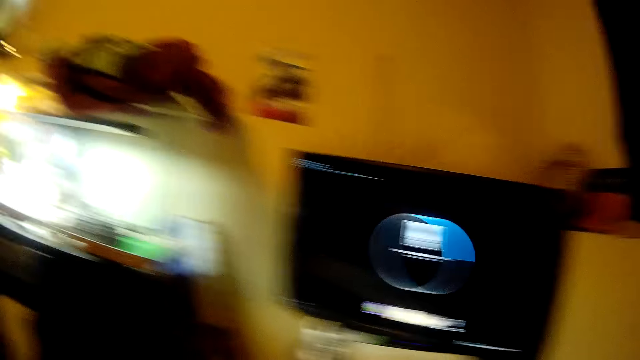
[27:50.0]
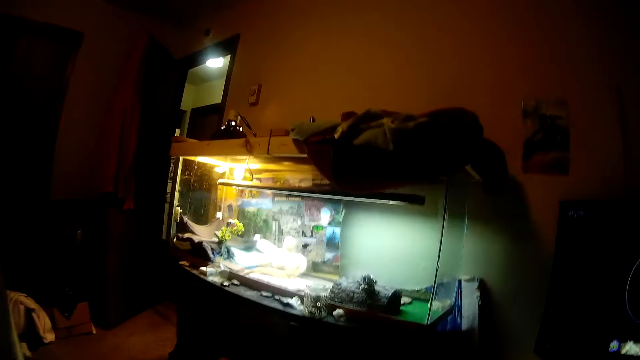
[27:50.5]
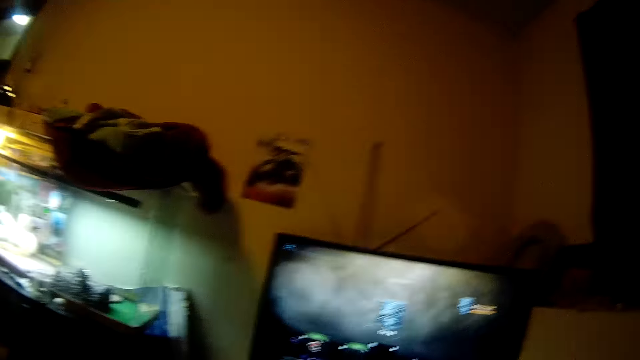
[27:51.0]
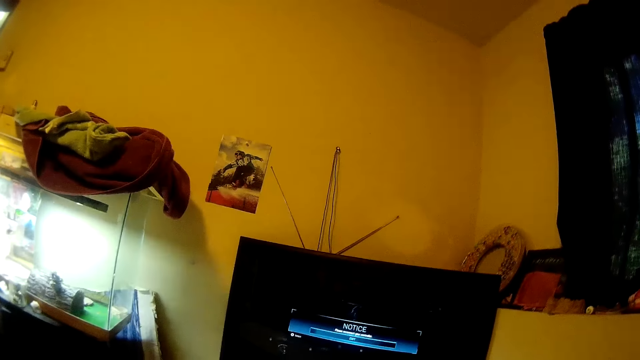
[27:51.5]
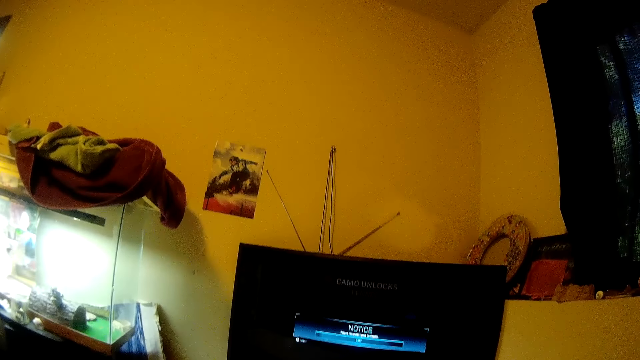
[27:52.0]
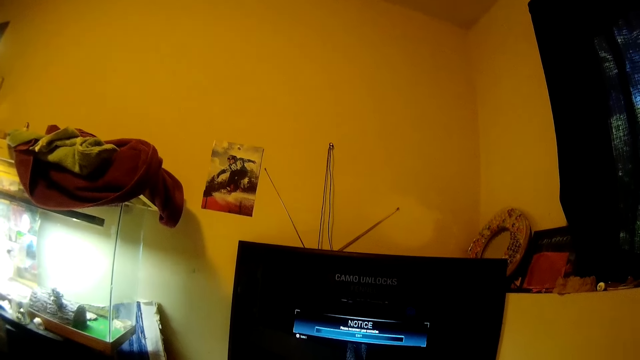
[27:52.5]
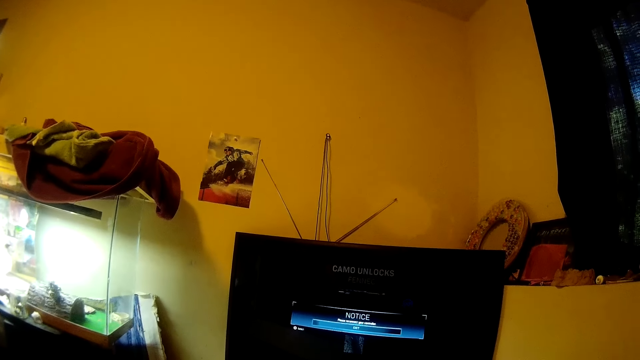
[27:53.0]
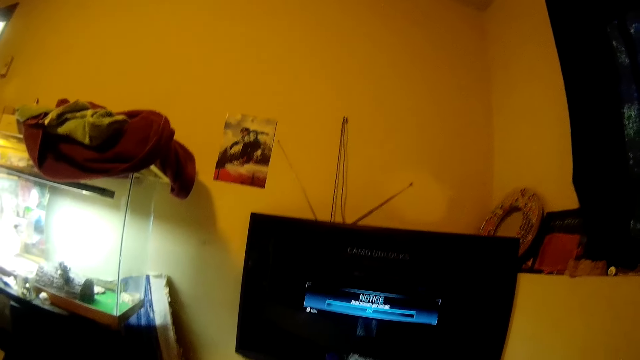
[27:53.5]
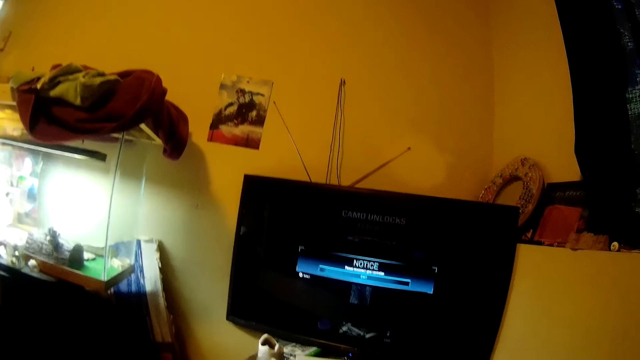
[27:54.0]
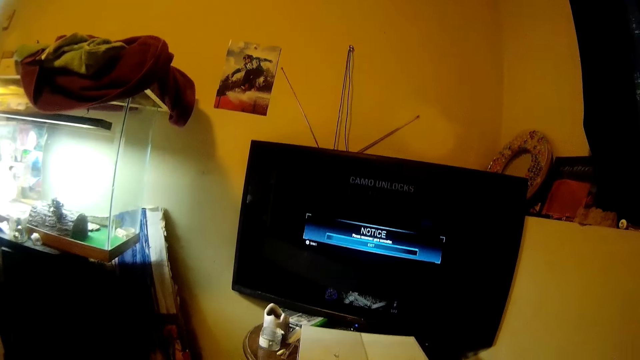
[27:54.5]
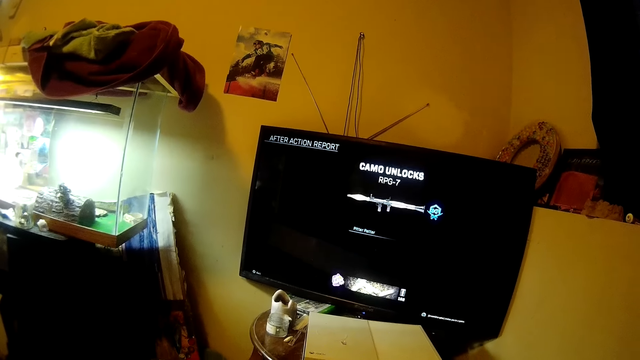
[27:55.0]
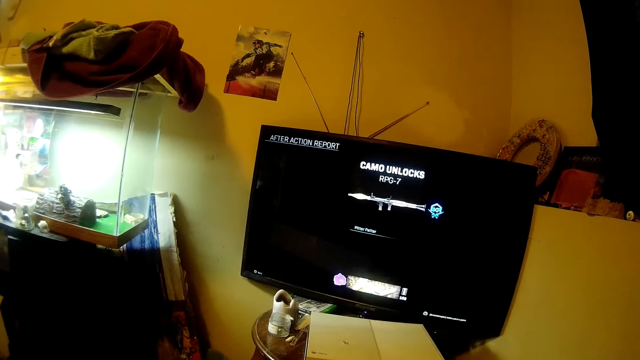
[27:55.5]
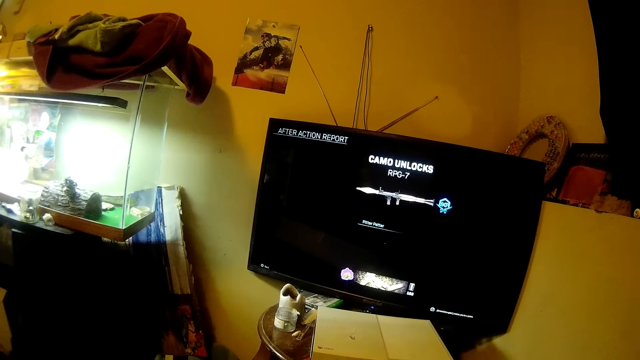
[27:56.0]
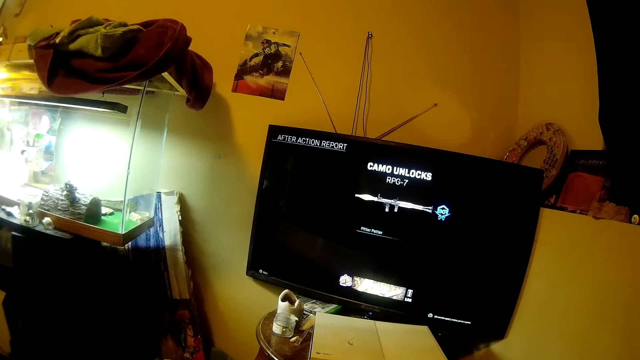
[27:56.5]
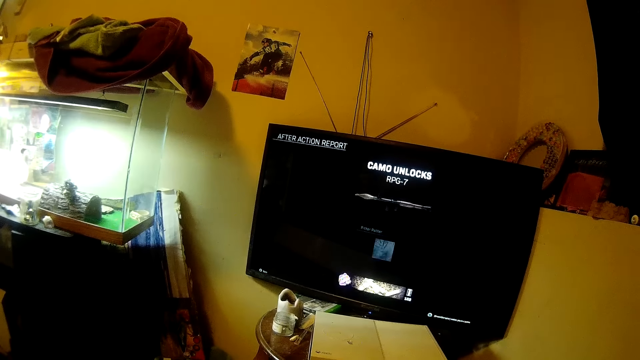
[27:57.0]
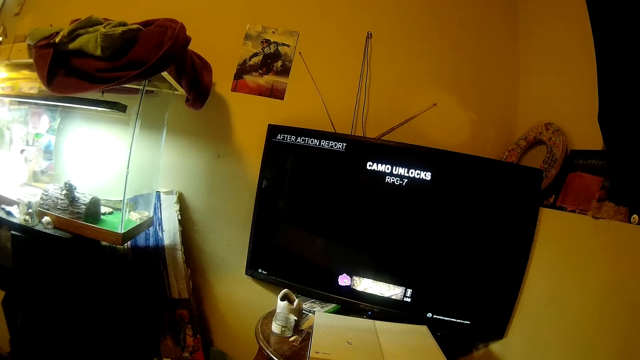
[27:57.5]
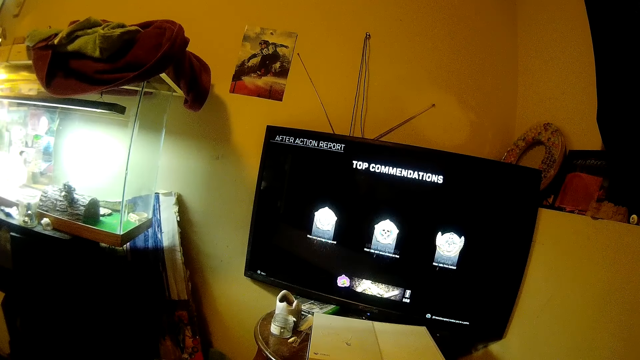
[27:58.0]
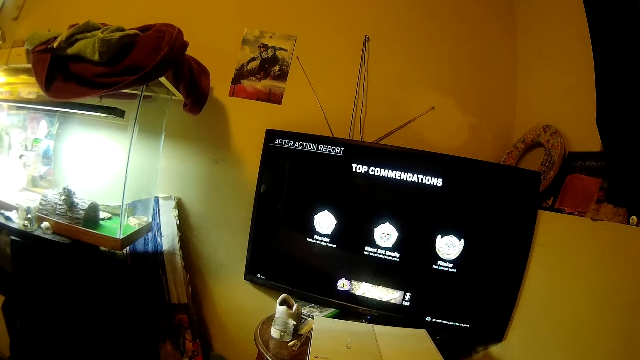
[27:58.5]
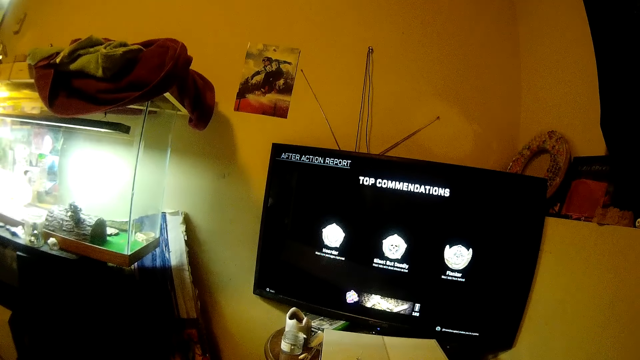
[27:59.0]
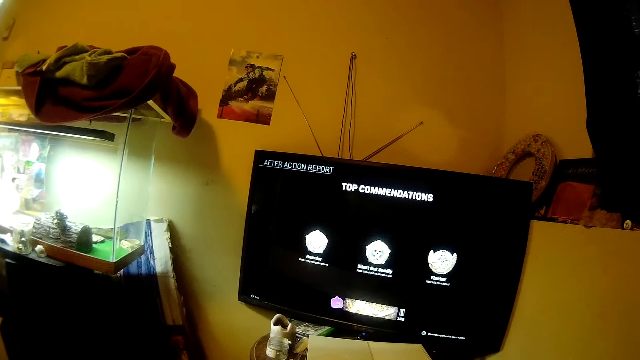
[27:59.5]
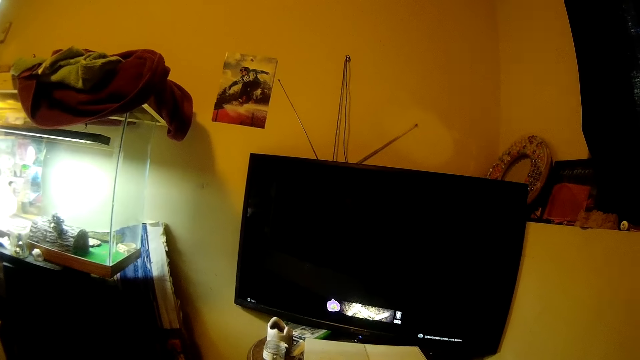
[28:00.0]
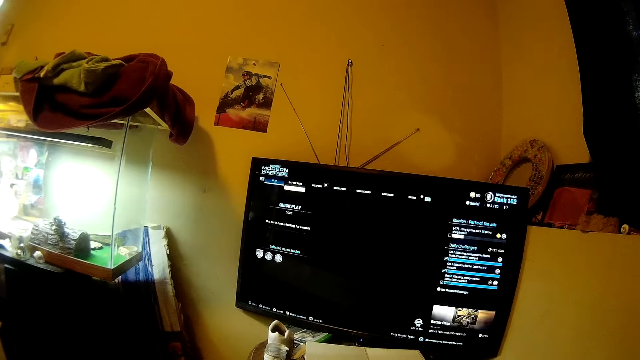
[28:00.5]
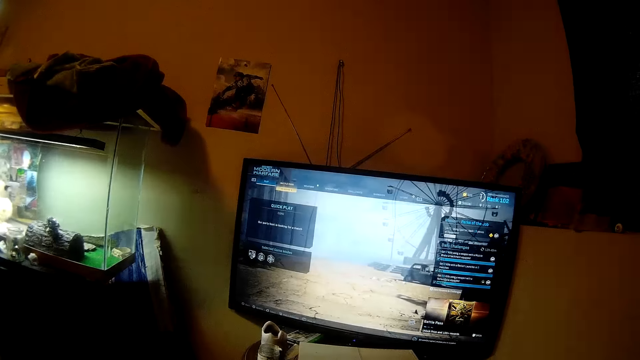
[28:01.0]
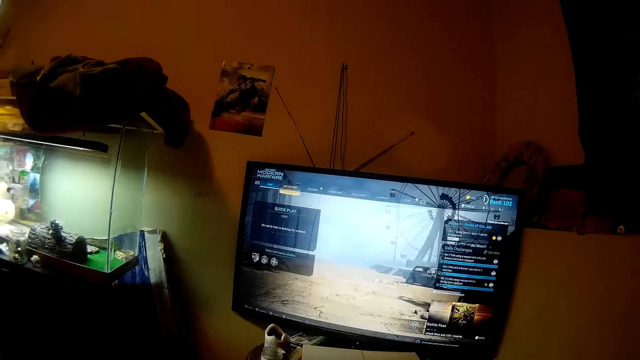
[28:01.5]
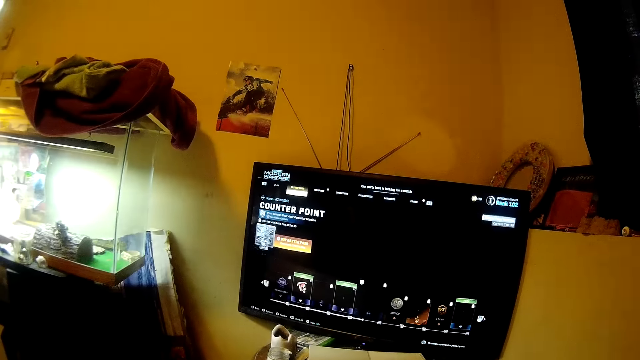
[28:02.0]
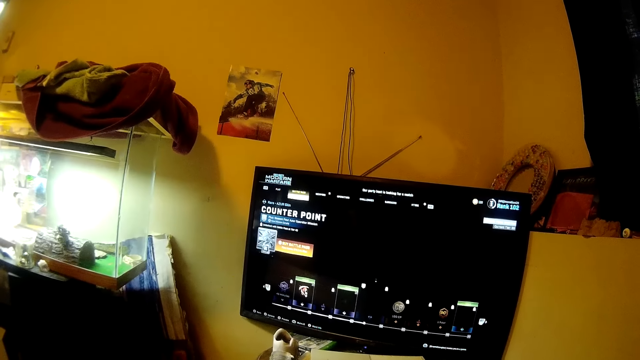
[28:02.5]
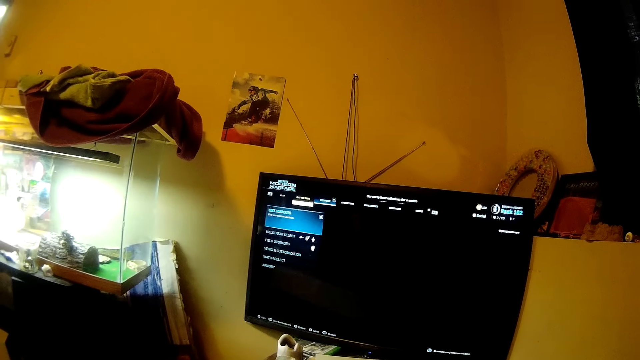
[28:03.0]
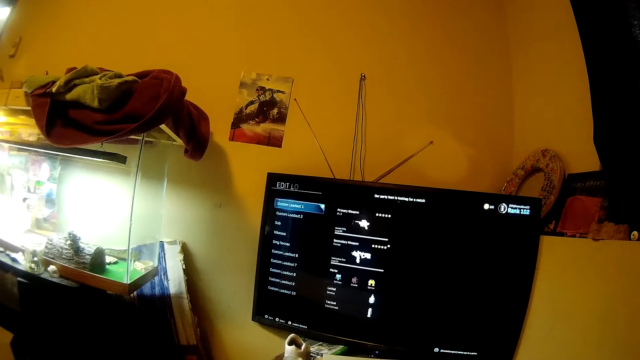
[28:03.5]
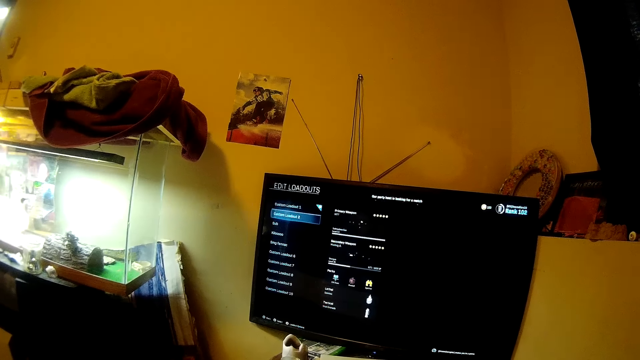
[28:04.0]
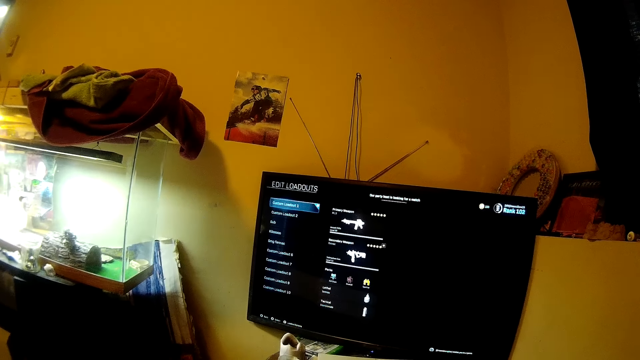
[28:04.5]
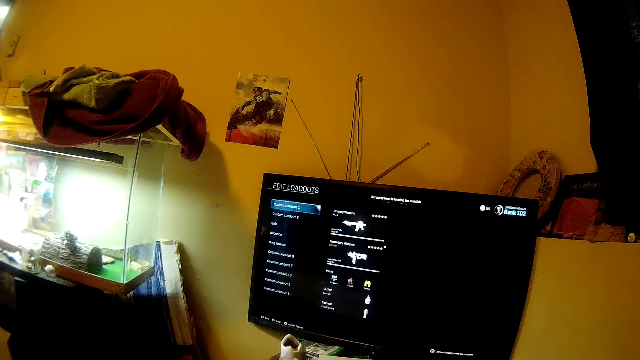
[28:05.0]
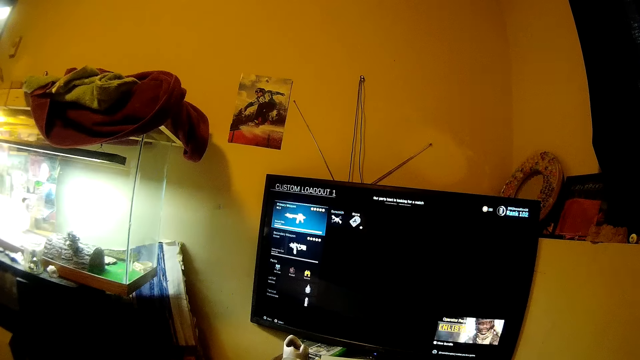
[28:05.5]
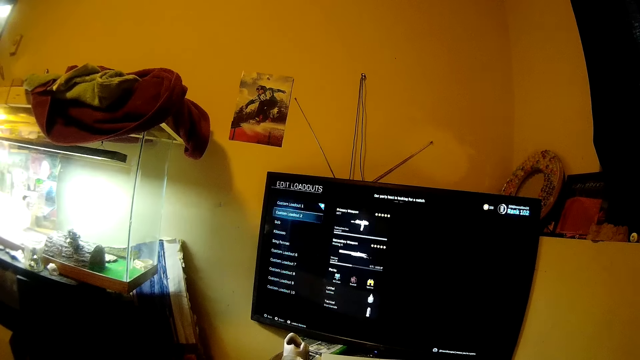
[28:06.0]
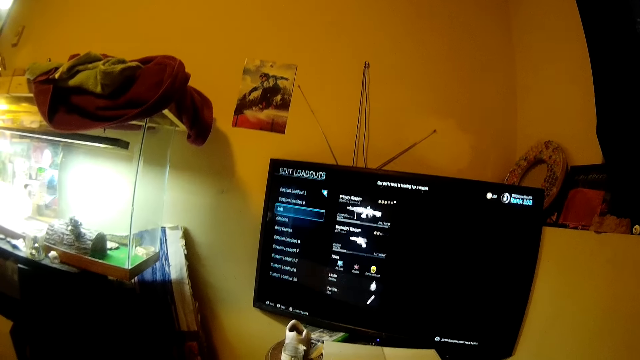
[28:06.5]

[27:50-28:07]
The camera wearer looks around the room. They select a game on the game menu on the television. They select a gun for the game.

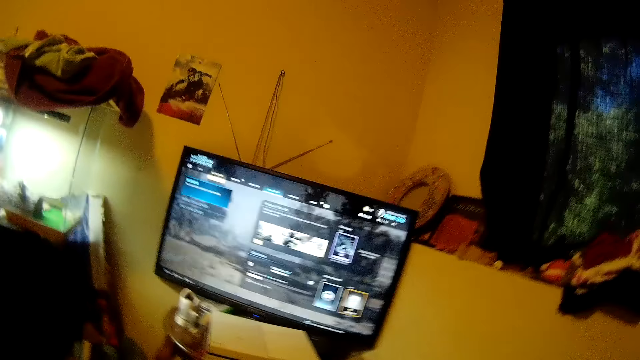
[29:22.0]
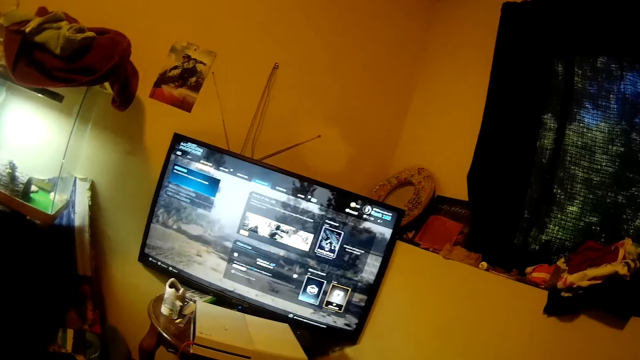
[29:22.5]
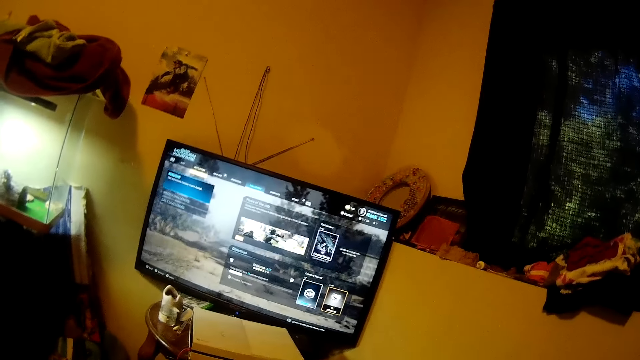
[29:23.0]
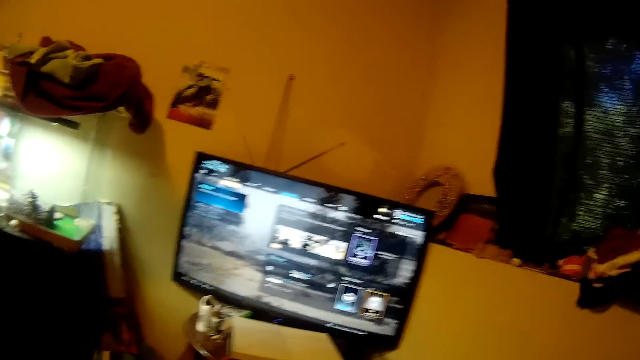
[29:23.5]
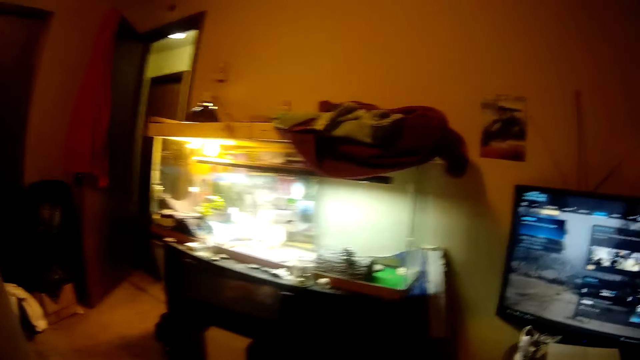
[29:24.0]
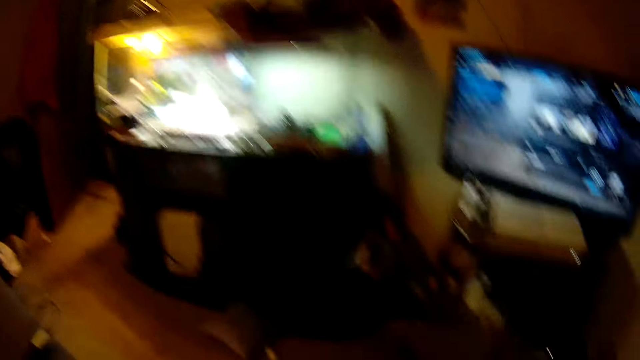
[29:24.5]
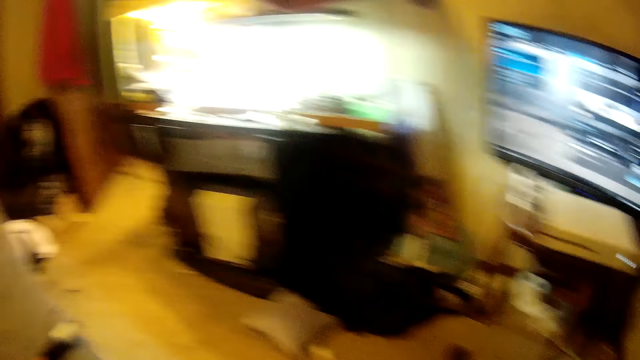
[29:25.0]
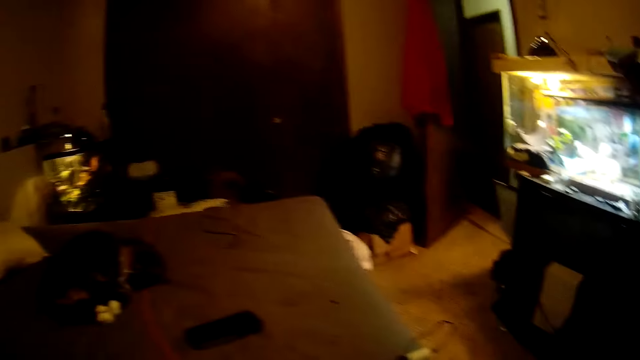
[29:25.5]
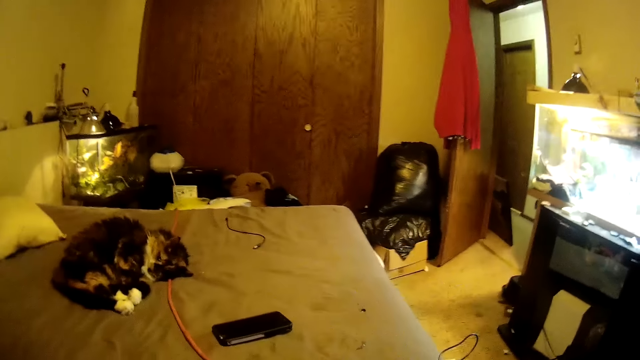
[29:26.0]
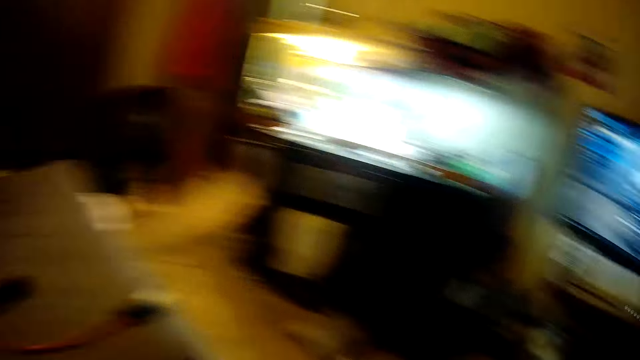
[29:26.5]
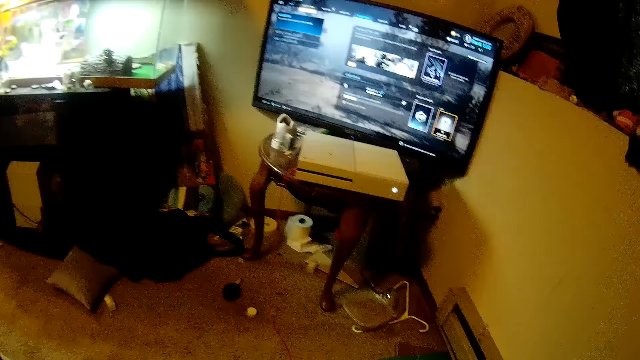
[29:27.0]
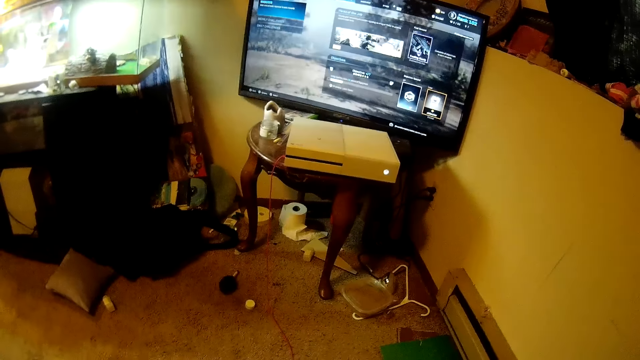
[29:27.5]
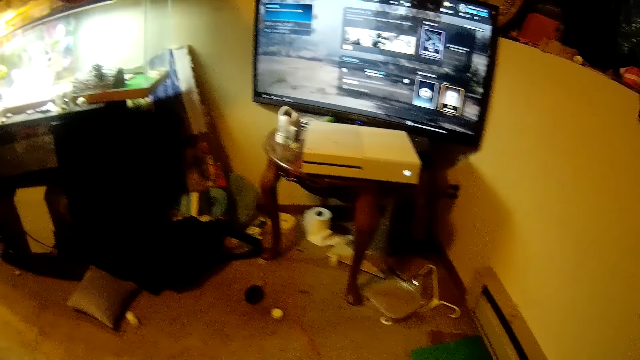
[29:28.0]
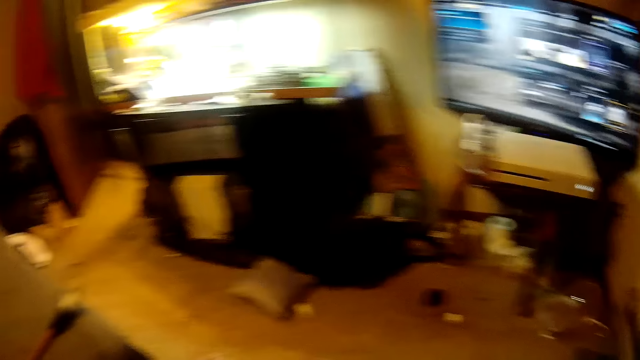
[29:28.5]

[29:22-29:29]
The camera wearer looks around the room.
